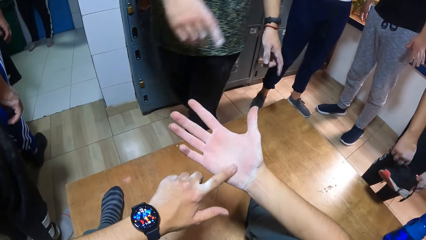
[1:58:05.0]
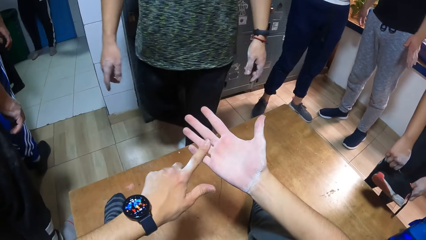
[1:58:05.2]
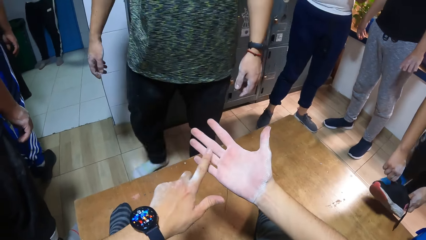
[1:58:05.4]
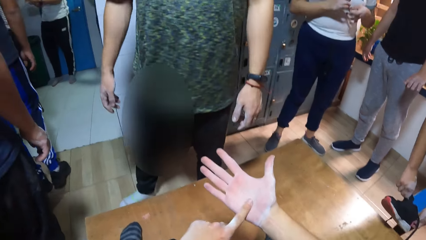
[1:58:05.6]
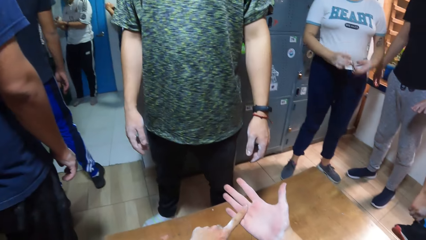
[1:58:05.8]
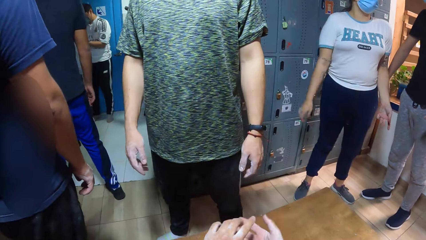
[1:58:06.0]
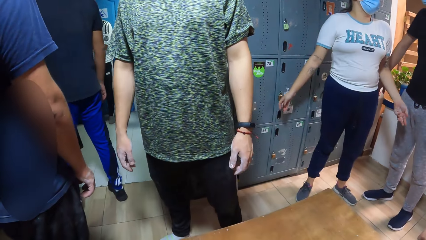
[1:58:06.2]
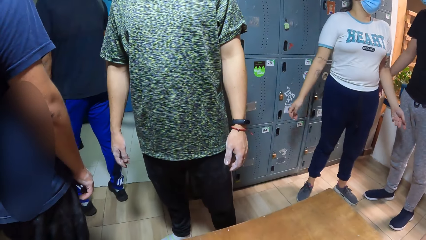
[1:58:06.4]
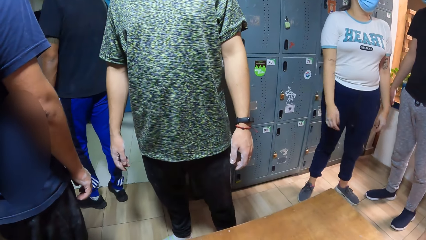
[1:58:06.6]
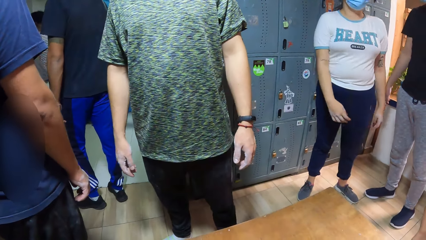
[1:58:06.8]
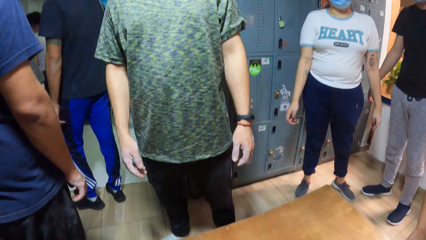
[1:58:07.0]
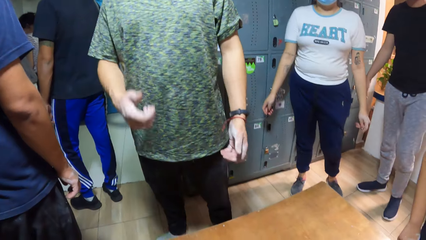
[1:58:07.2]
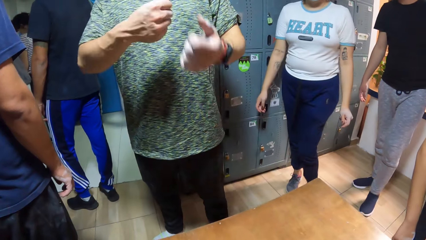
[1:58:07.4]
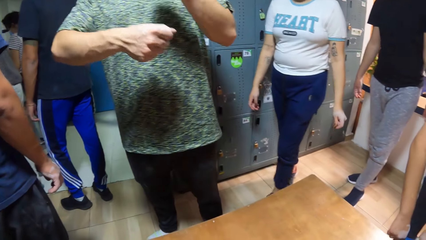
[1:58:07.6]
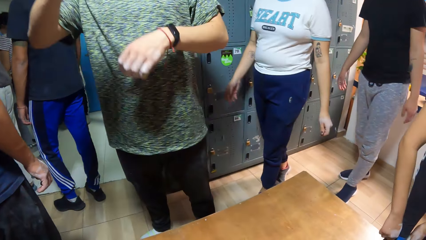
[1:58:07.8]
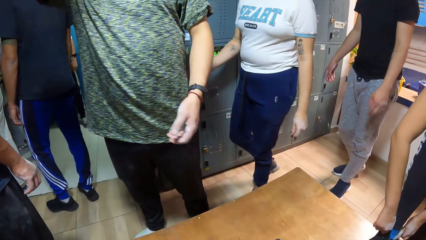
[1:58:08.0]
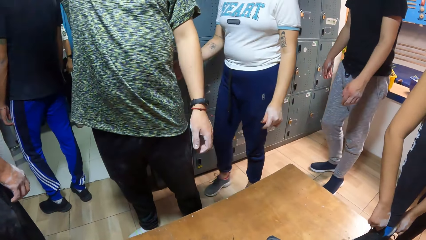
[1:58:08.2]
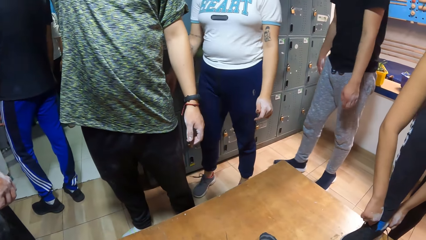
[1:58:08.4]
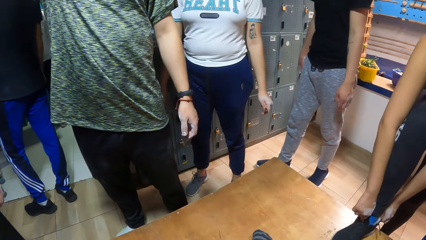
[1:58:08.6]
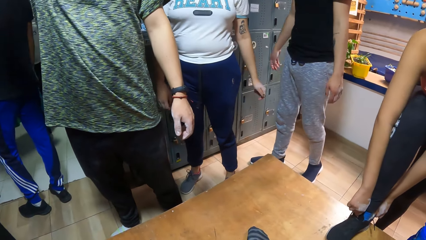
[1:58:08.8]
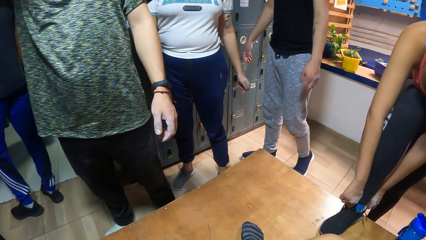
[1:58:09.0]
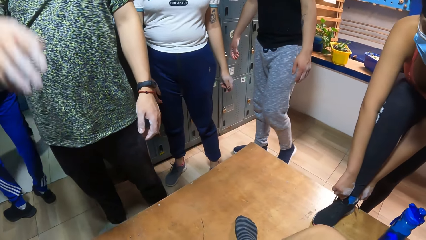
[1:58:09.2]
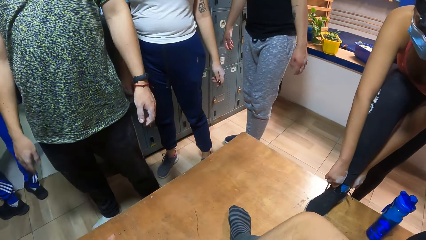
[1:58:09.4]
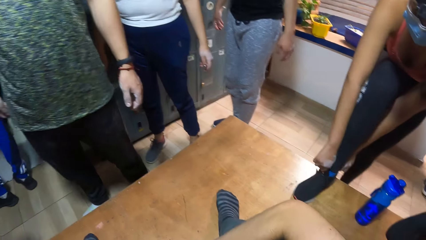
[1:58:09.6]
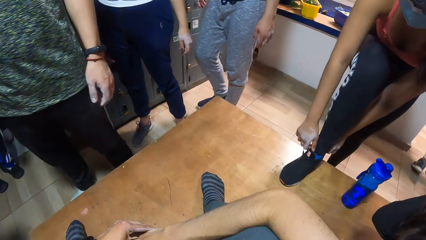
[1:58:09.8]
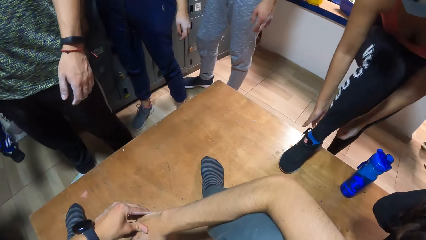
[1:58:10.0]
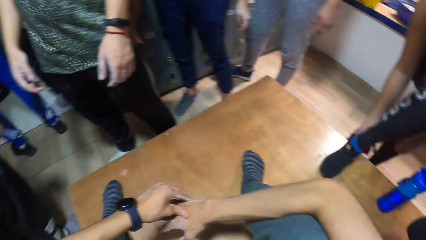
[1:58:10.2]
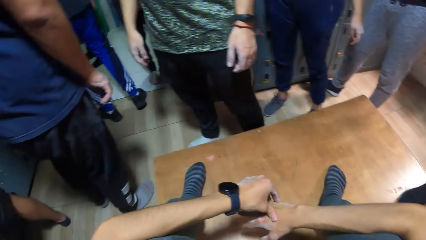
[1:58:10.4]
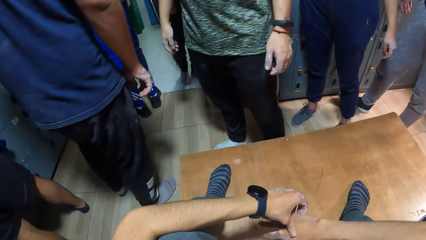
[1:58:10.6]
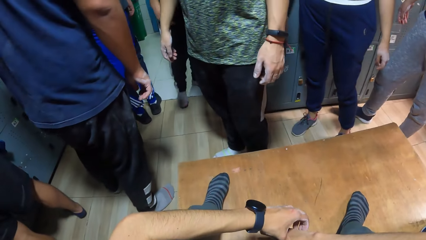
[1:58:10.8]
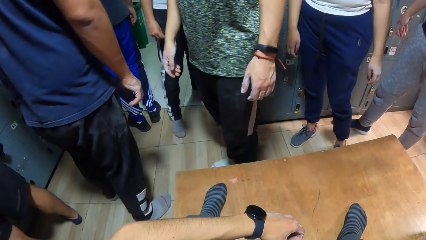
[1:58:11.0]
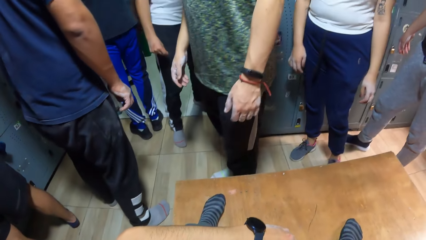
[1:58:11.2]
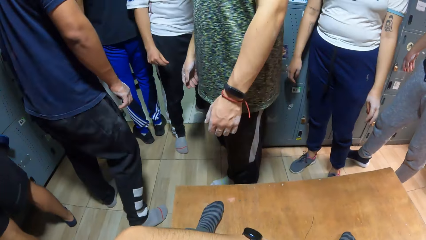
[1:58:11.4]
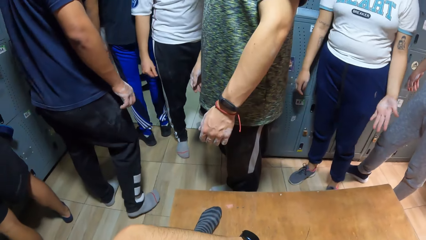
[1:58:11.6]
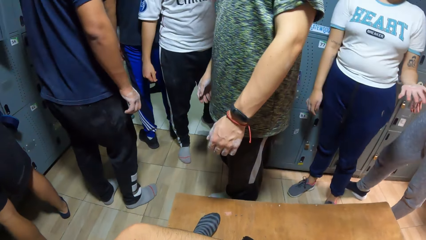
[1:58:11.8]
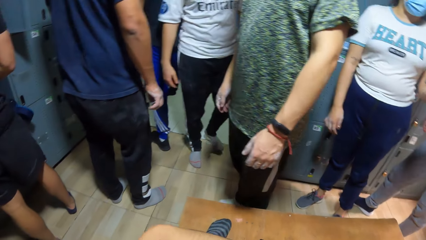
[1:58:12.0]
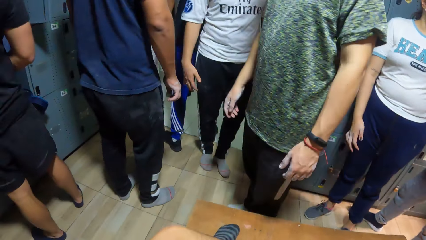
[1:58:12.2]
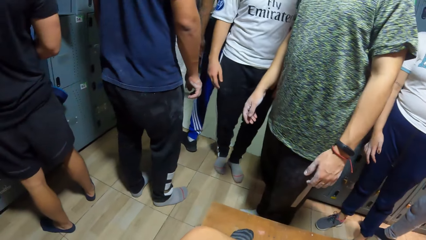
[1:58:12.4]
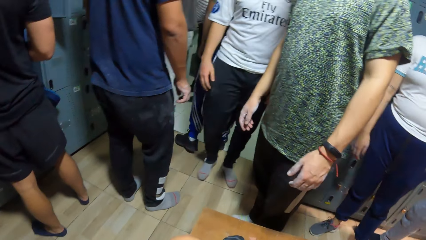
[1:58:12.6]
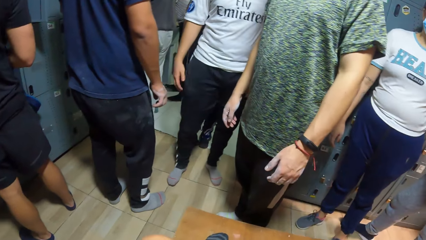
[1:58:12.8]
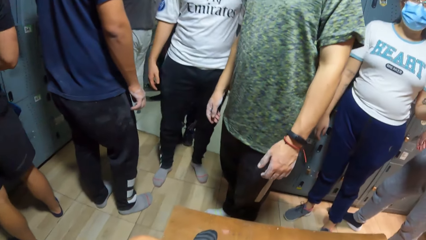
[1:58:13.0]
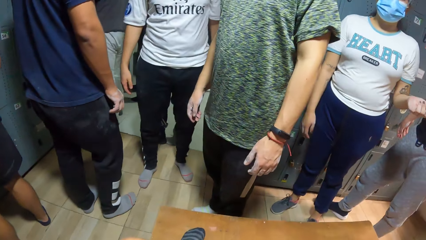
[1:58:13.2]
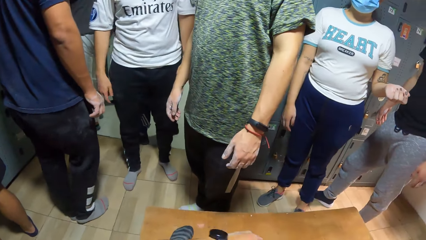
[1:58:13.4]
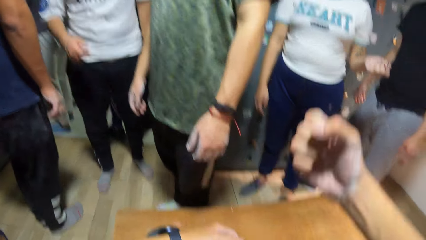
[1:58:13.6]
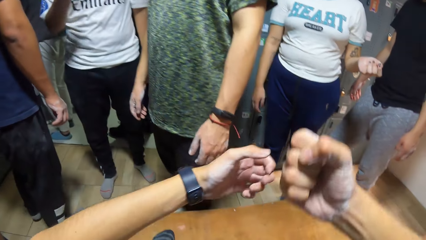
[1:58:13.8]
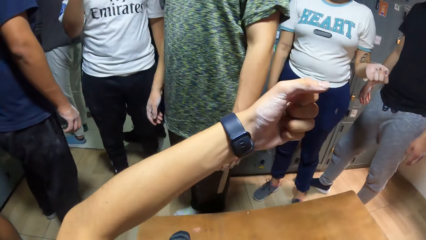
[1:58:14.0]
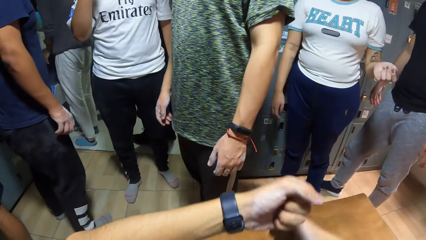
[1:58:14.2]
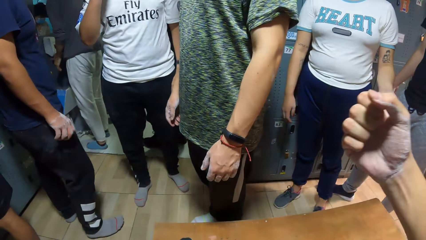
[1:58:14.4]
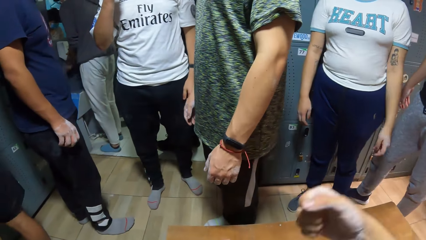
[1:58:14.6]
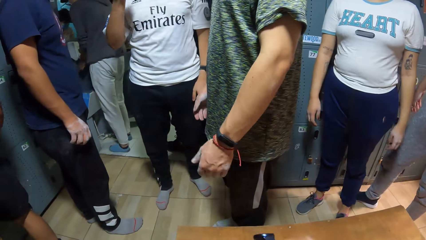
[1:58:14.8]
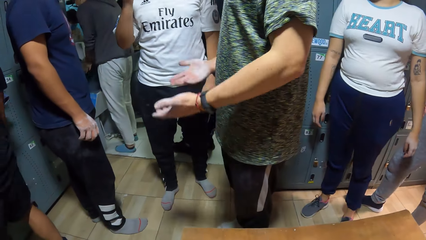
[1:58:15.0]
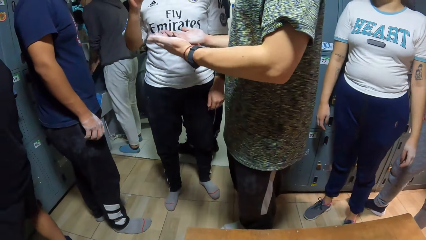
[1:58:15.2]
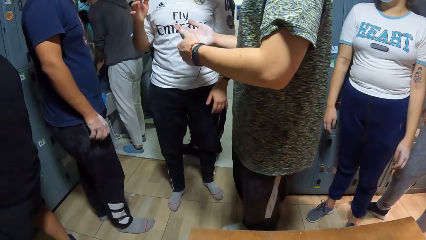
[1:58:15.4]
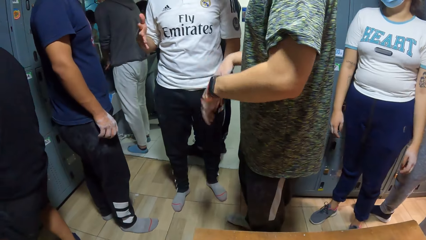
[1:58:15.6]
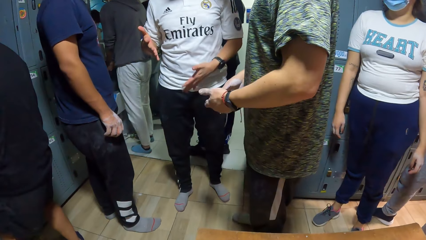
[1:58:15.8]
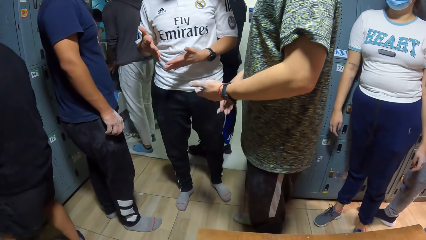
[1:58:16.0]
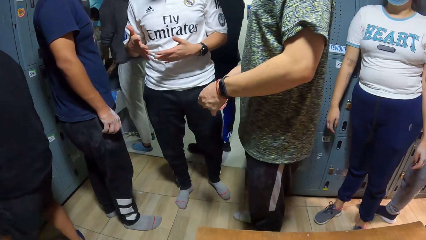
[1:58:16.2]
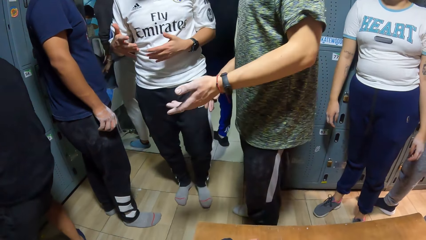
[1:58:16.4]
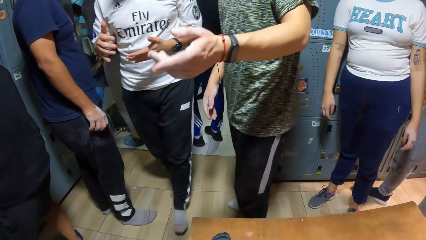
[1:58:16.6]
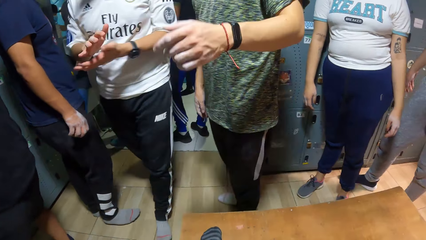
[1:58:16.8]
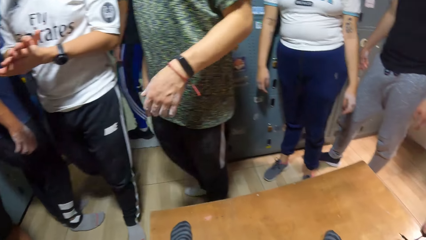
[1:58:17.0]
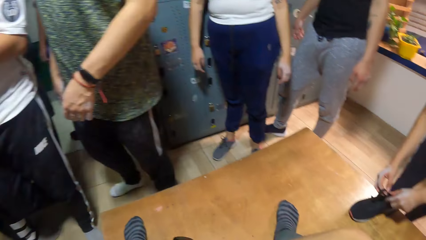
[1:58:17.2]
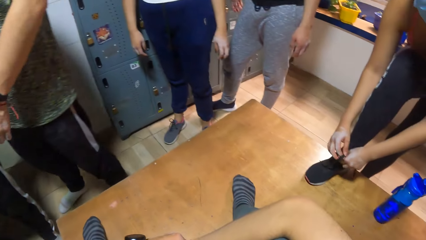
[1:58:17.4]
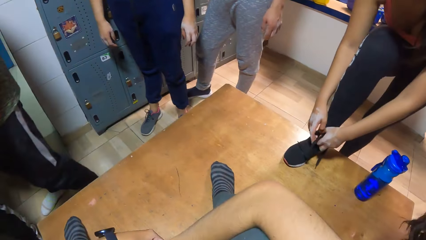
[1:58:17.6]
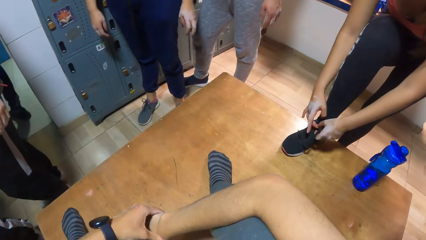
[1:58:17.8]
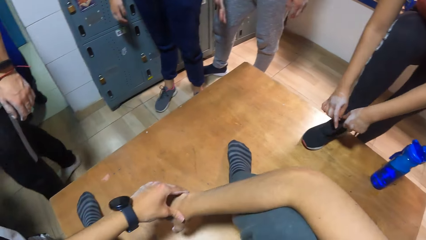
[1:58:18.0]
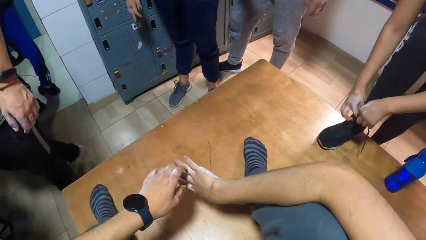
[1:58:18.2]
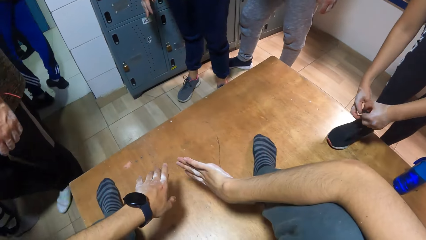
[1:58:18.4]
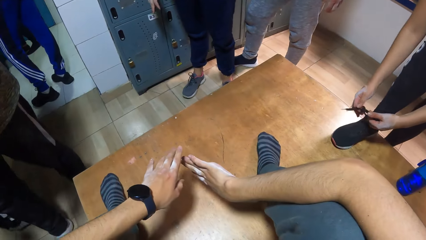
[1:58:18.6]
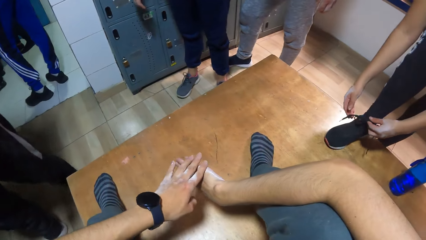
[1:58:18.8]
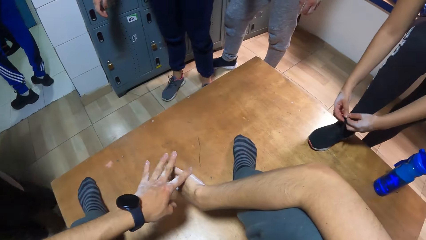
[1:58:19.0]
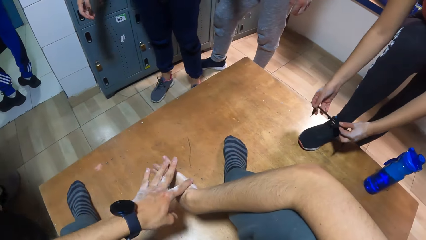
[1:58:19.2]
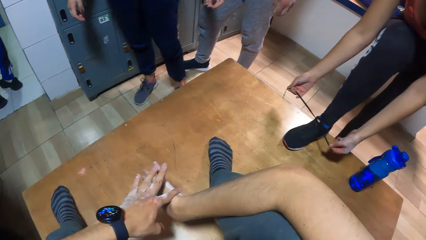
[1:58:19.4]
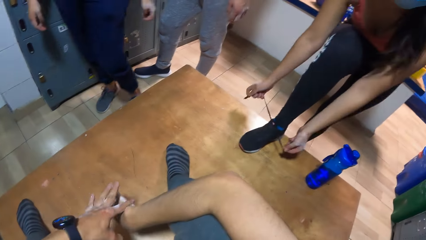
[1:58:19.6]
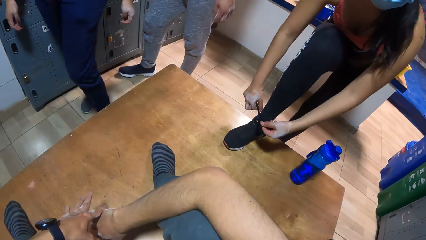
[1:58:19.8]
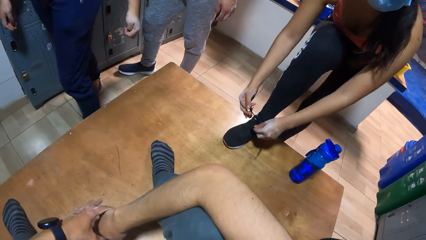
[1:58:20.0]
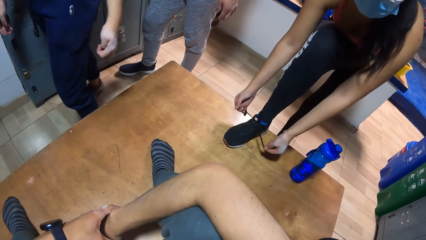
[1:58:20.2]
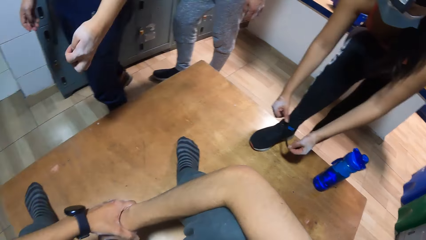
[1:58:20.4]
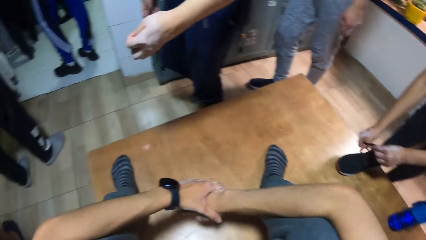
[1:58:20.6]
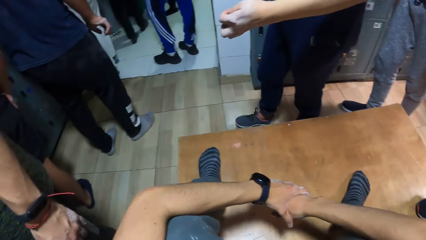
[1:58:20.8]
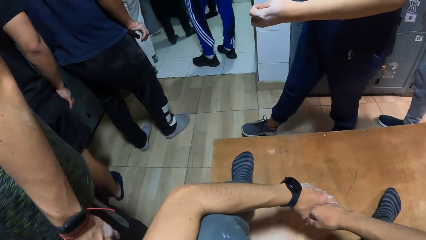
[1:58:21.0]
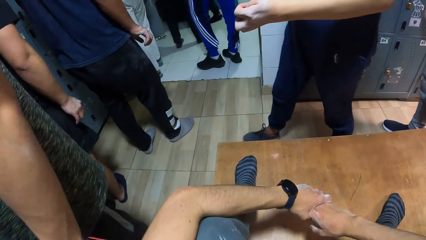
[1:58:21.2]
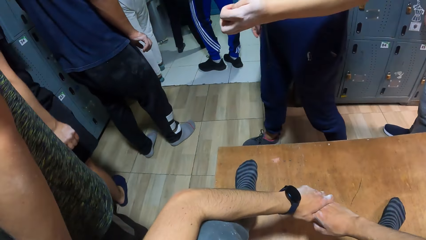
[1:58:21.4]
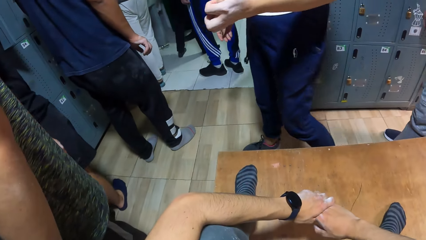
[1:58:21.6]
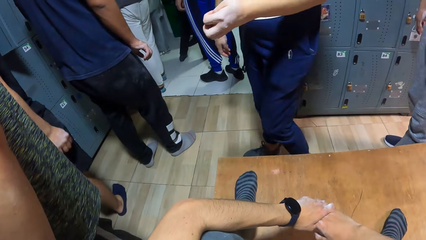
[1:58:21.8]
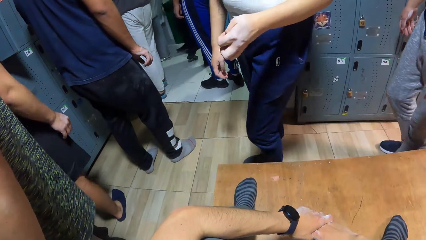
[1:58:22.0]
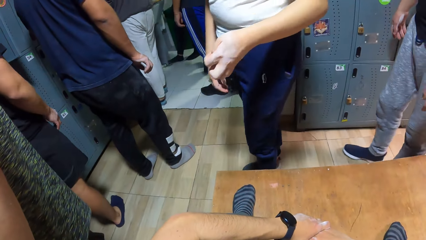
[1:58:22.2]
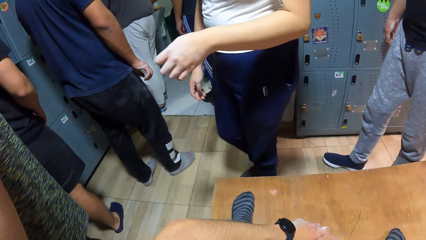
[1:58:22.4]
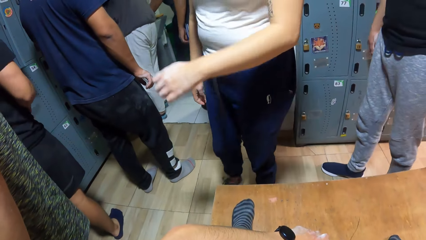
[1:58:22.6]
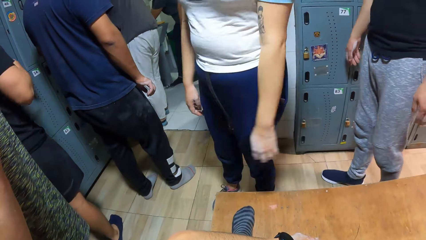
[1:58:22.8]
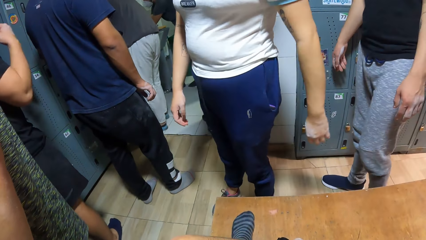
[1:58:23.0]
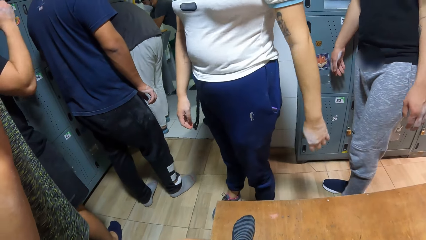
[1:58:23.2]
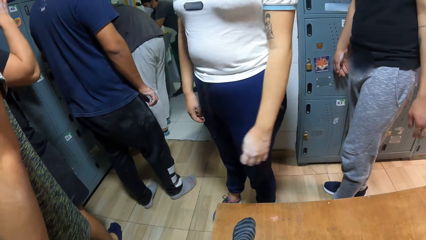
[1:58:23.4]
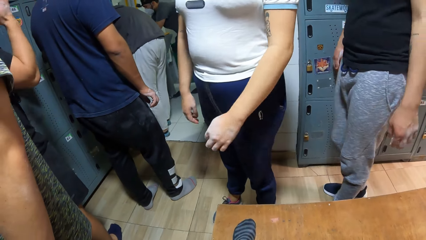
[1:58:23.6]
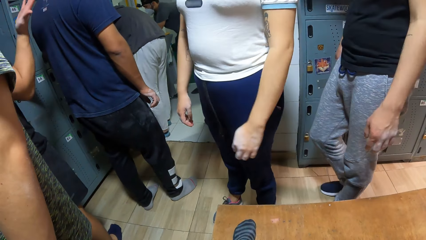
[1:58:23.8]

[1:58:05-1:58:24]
The woman wears the shoe on her right foot with both hands. The camera wearer holds their hands together and looks around. They interact with the man. They move their hands up, switch hands, hold their hands down and look around. The woman ties the laces of the shoe with both hands. The camera wearer turns their hands, rubs a hand, holds a hand and looks around.
